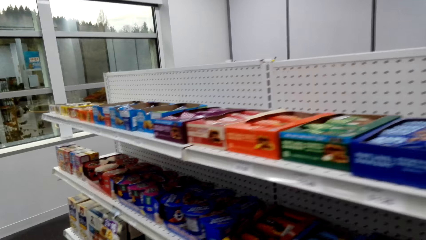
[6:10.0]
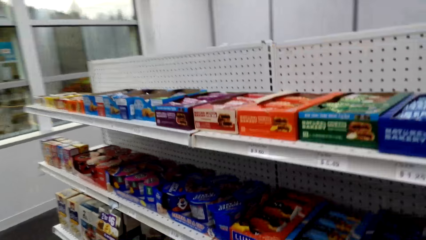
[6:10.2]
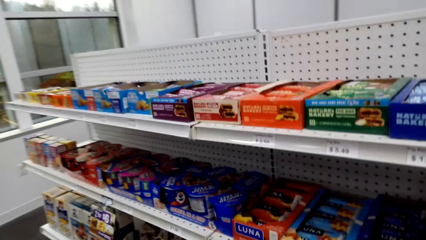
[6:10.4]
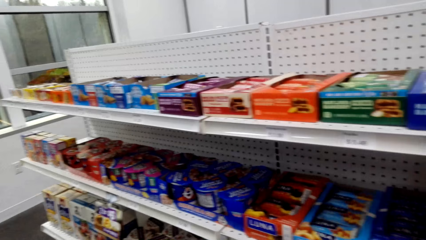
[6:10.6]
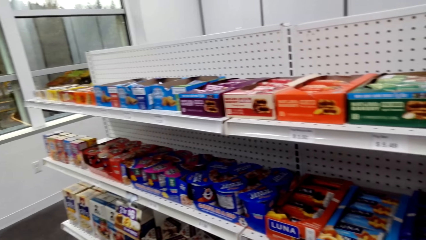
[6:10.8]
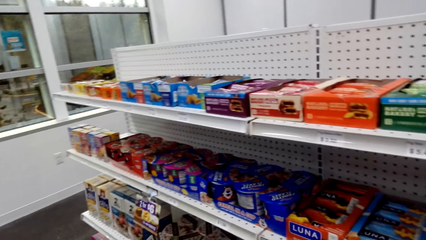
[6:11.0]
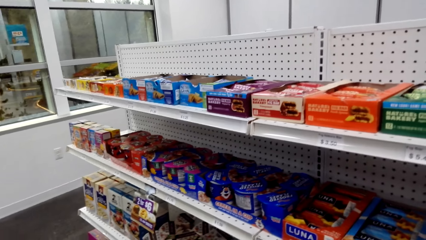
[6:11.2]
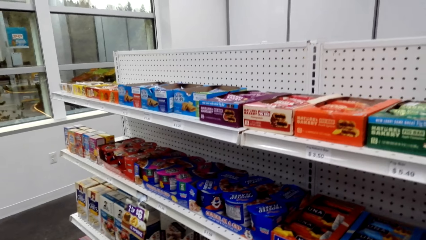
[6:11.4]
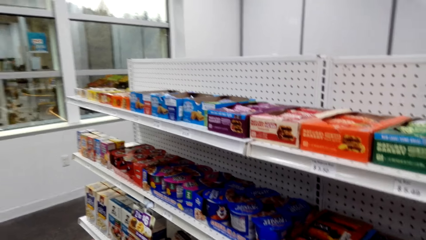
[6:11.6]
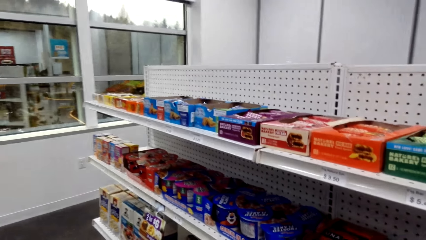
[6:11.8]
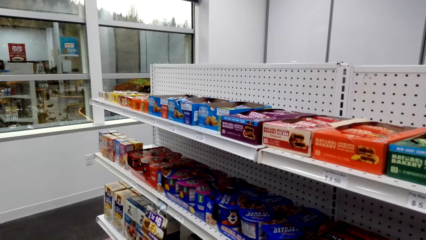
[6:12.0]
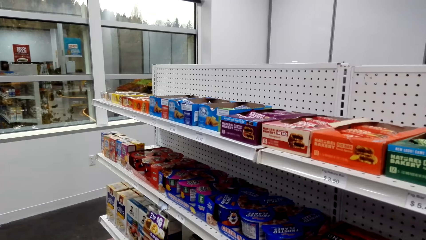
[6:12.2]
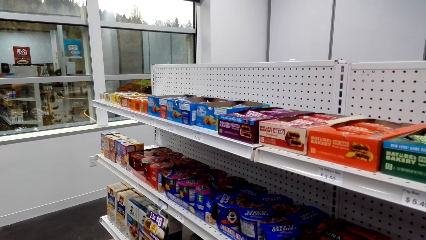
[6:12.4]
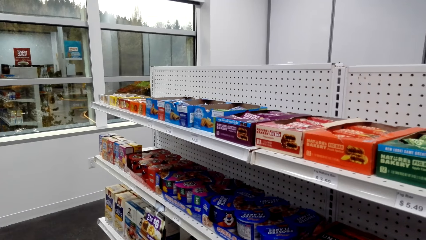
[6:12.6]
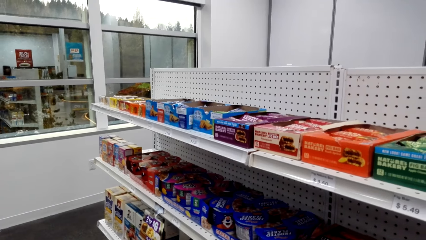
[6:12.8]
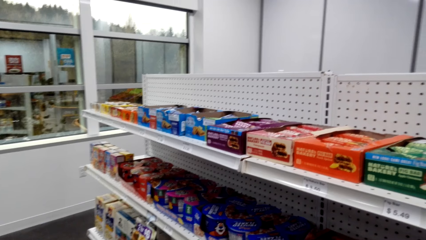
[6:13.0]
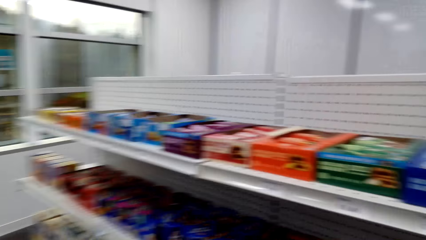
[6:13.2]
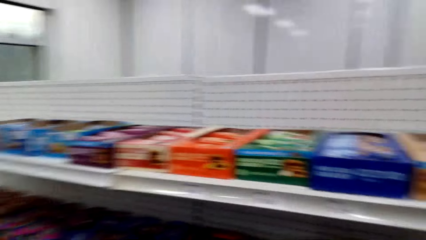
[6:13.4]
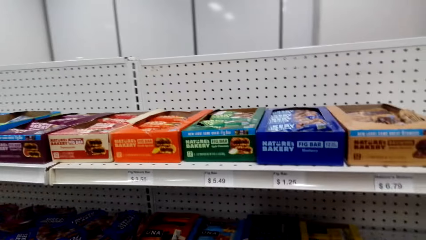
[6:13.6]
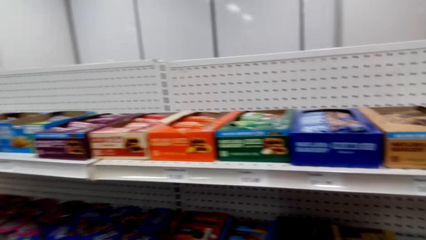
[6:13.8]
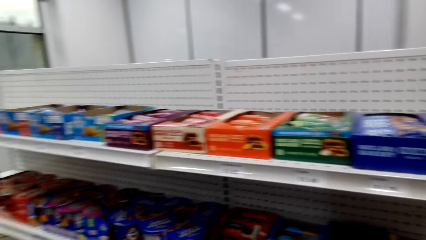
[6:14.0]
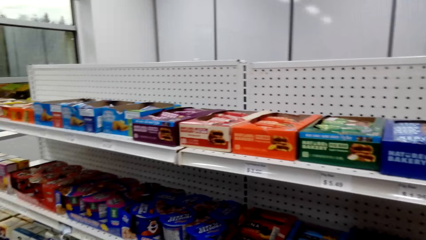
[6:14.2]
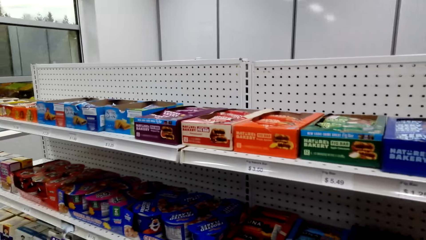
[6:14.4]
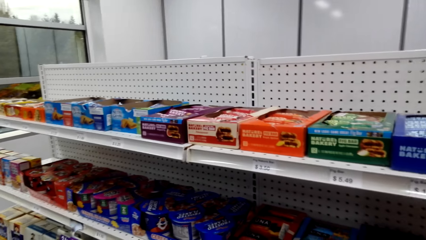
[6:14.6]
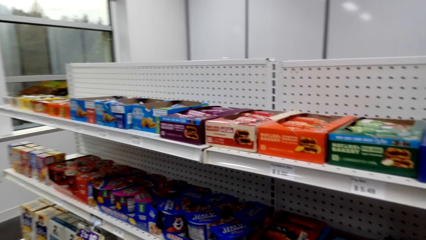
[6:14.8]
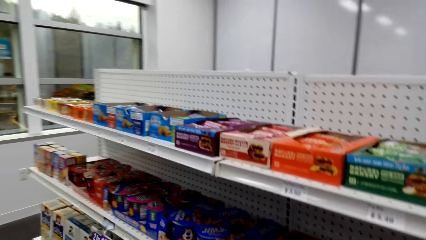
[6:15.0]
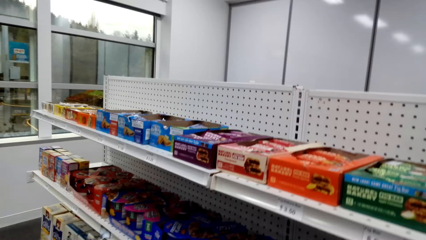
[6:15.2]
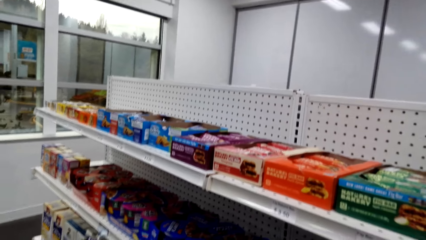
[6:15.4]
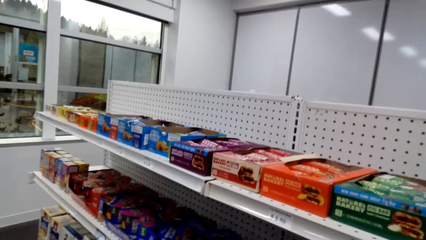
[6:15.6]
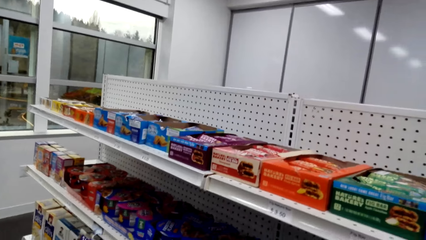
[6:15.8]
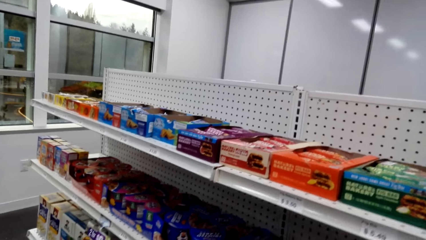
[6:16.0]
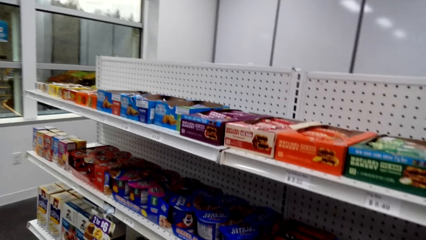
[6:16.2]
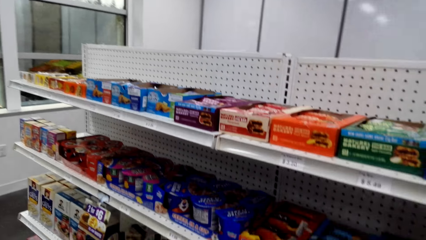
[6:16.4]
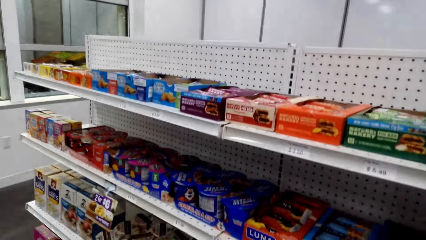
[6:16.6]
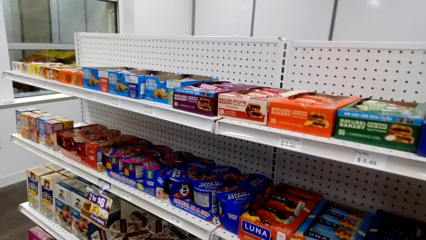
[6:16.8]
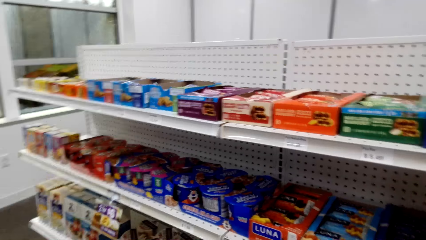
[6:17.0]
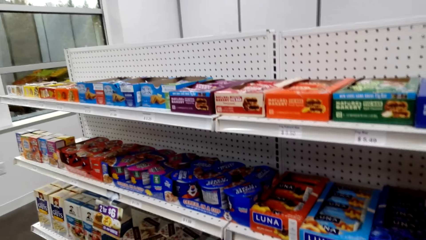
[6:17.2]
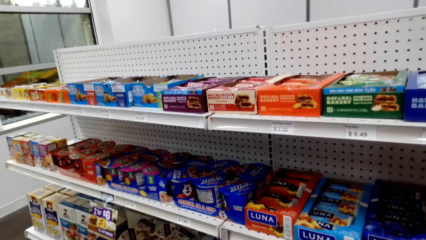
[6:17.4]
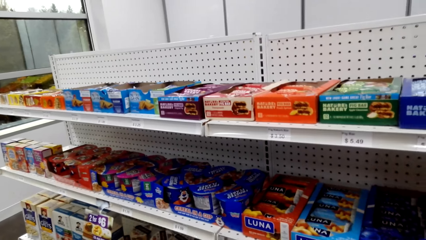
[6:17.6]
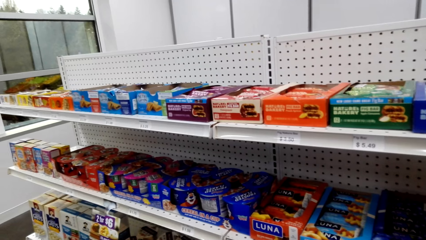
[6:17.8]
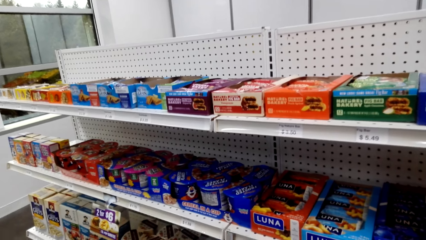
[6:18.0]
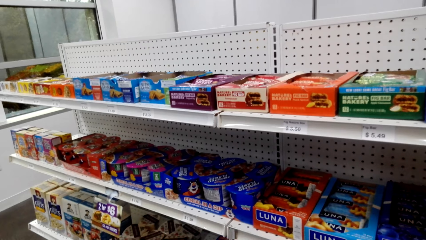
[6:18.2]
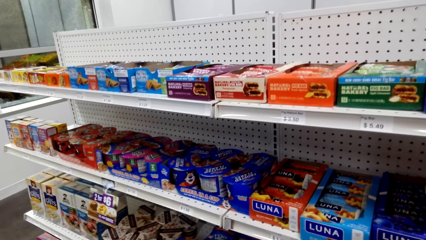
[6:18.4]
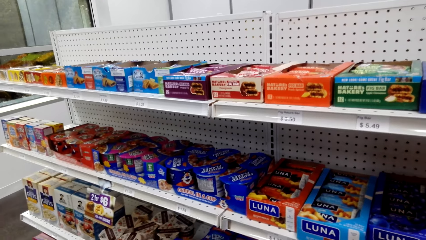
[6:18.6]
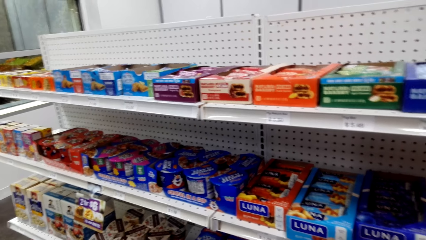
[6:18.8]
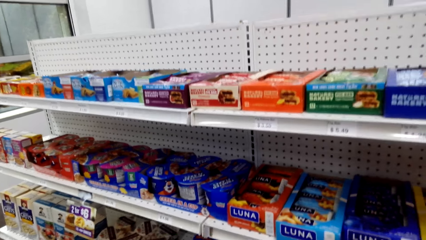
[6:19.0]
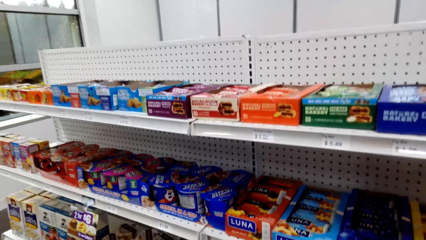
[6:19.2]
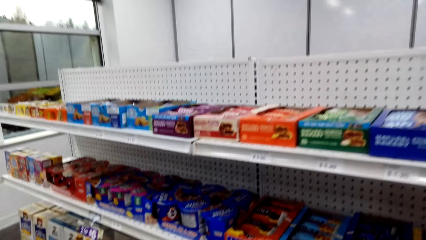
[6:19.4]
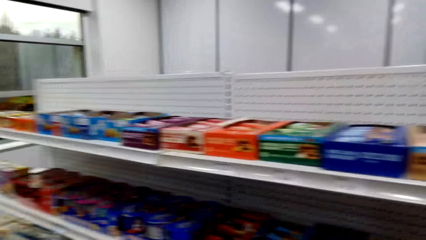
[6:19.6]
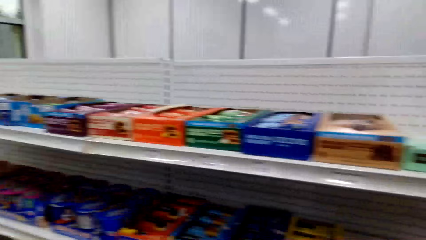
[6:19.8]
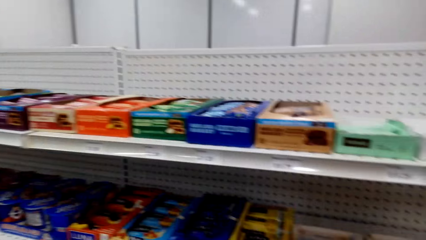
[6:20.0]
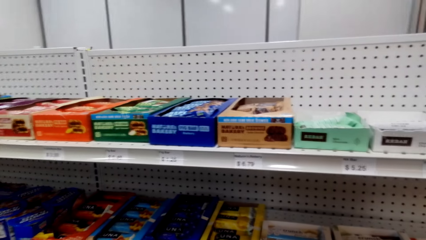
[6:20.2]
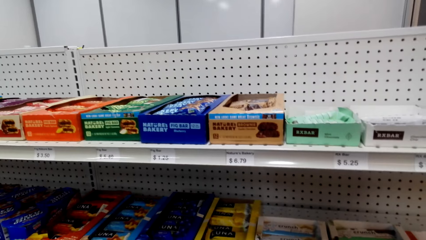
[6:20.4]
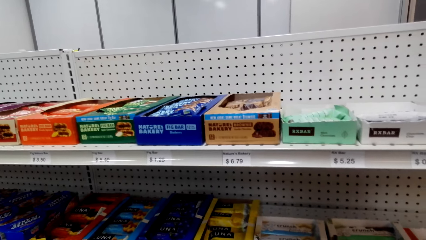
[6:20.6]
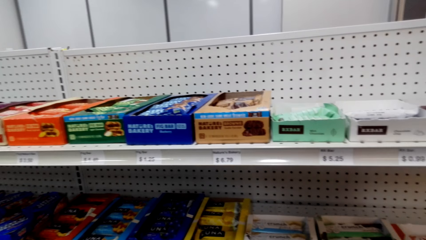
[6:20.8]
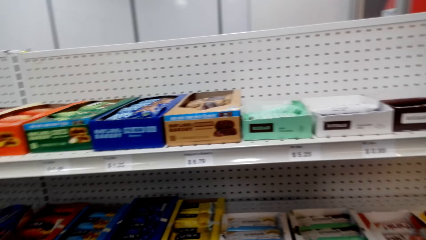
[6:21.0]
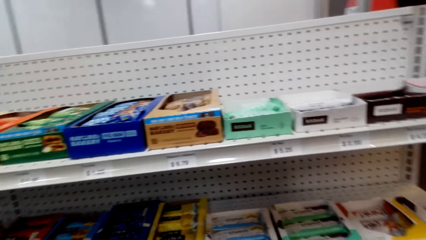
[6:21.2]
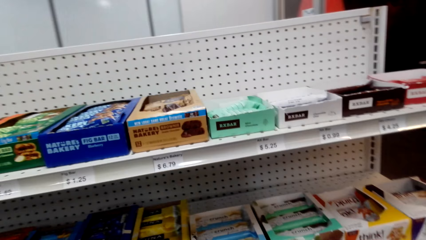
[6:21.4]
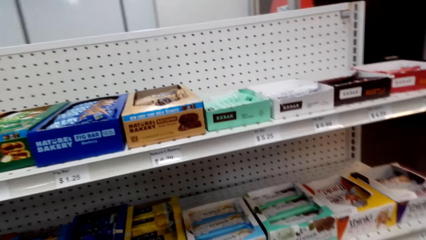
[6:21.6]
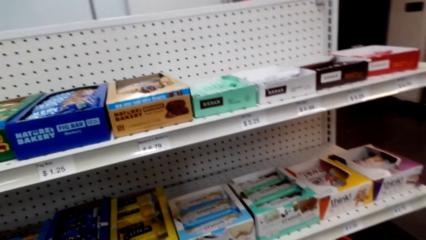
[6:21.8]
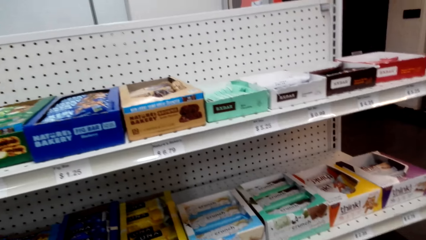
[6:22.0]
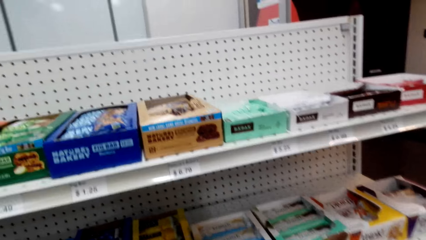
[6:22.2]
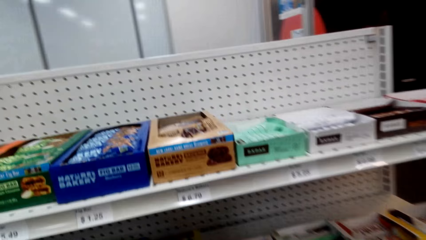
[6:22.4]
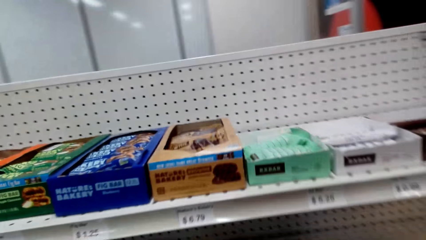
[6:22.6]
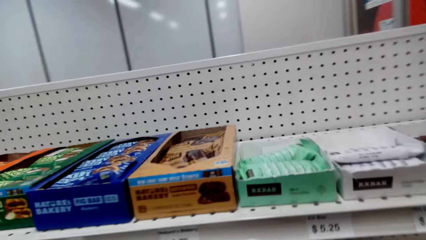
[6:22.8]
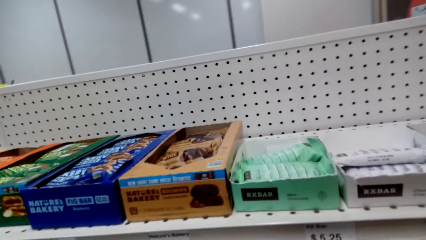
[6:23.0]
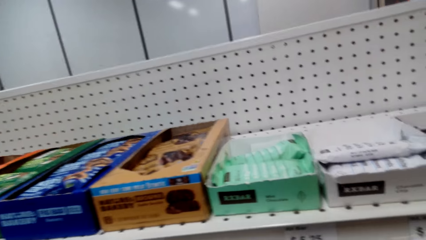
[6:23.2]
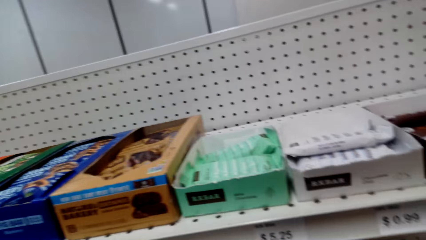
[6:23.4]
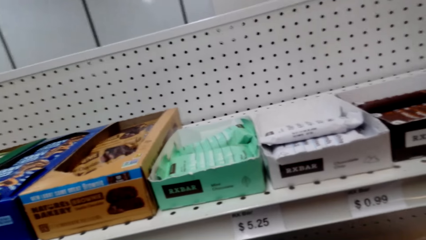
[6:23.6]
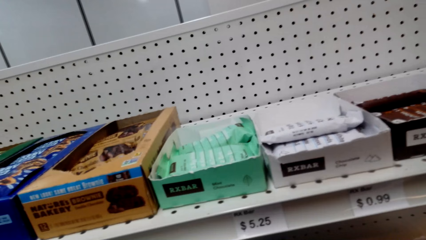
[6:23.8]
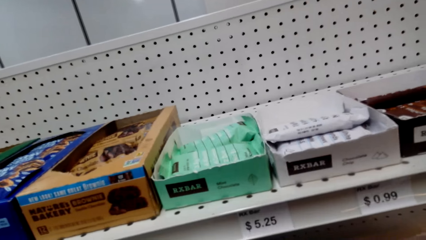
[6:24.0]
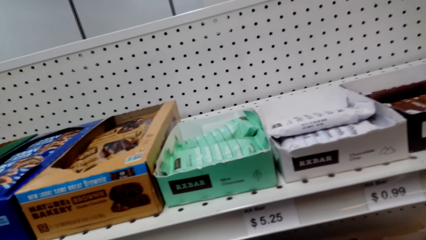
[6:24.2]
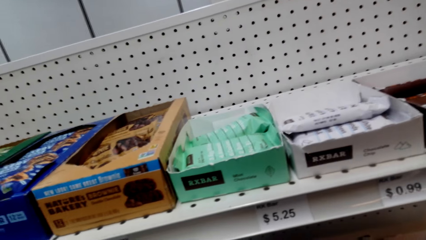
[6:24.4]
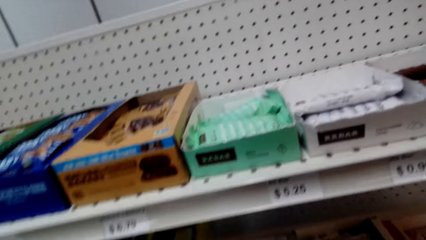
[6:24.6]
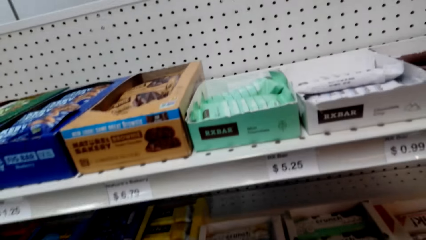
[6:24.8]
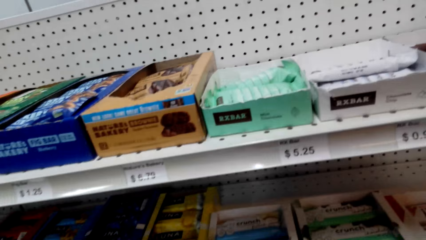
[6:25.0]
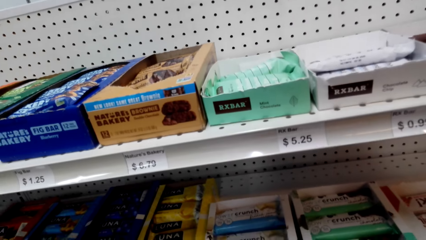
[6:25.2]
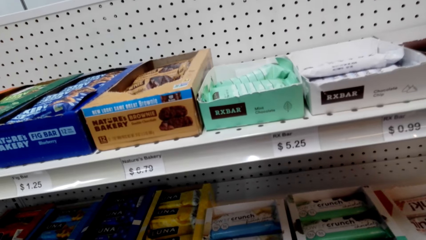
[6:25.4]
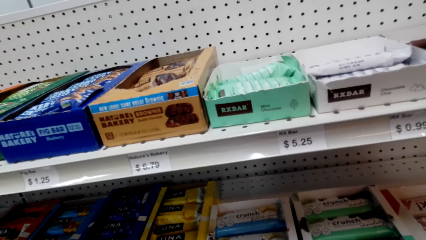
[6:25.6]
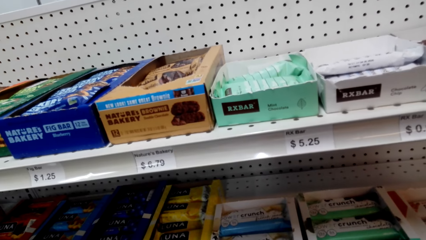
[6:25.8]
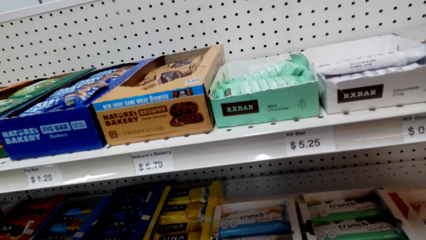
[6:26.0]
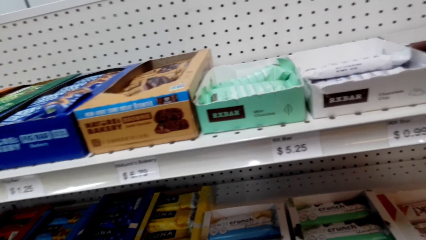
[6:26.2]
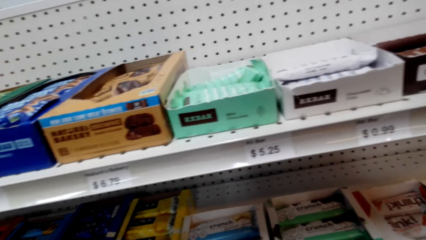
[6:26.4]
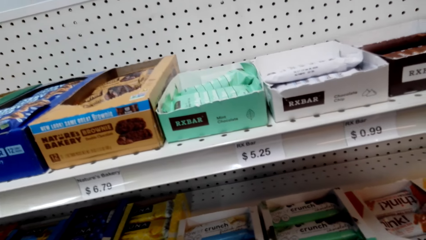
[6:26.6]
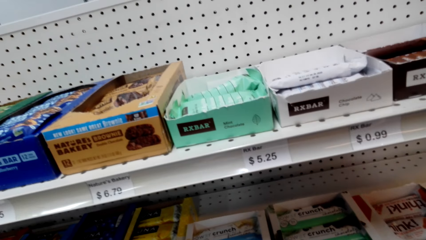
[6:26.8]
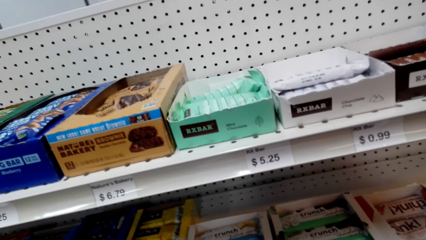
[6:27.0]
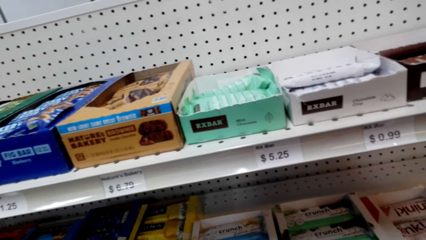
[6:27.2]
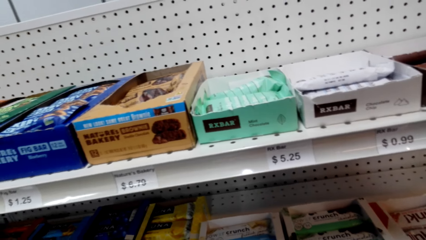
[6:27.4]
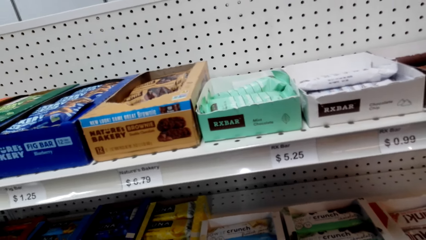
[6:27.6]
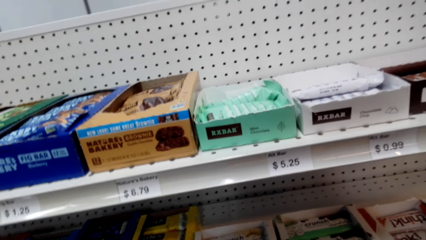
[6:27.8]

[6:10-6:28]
The camera wearer looks at snack bars on the shelf.
